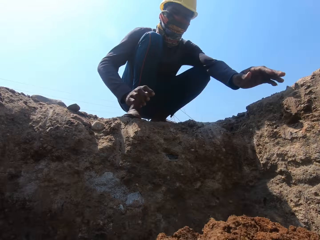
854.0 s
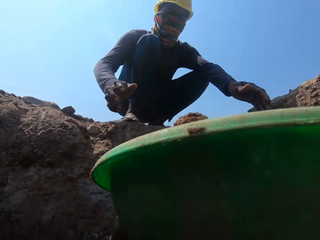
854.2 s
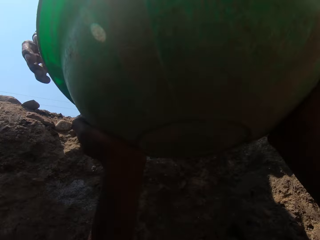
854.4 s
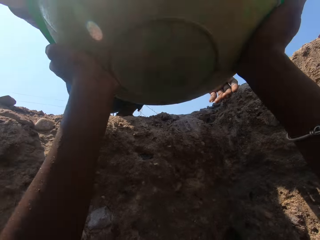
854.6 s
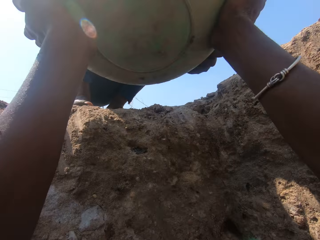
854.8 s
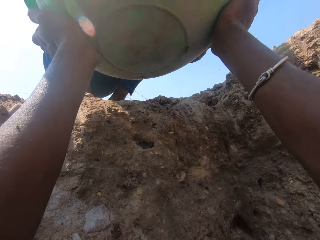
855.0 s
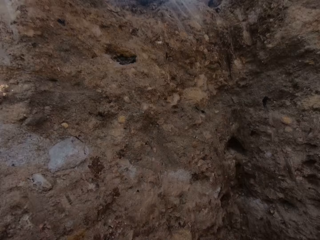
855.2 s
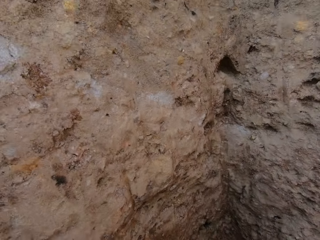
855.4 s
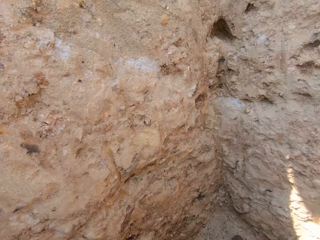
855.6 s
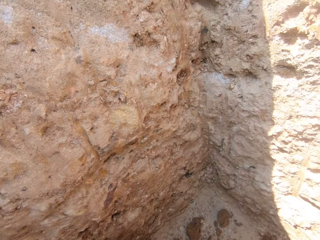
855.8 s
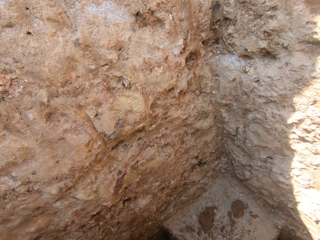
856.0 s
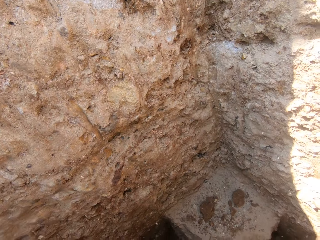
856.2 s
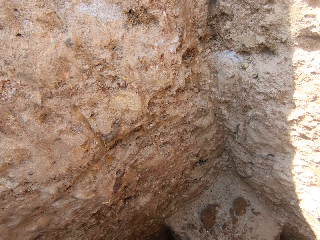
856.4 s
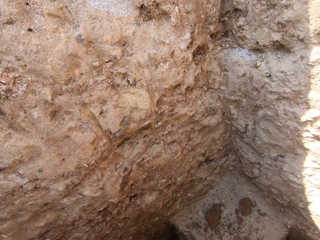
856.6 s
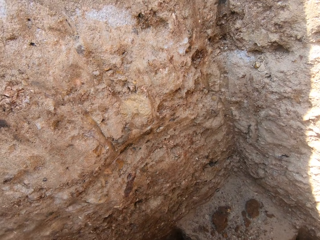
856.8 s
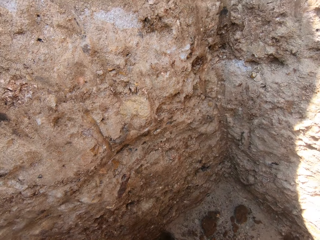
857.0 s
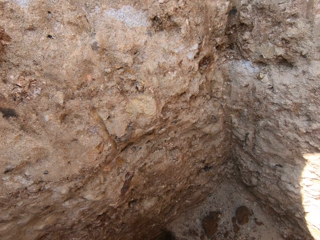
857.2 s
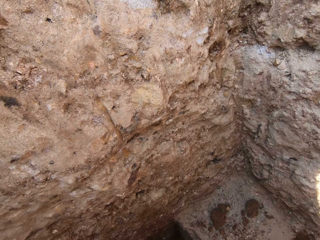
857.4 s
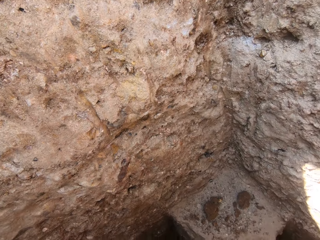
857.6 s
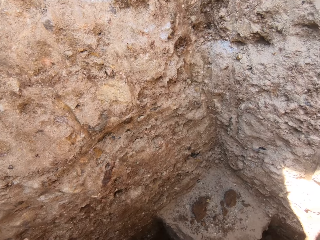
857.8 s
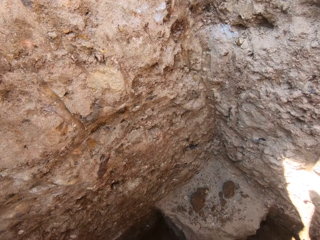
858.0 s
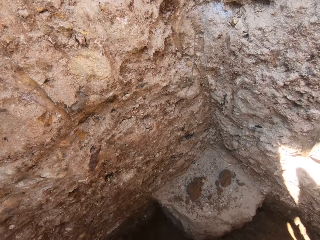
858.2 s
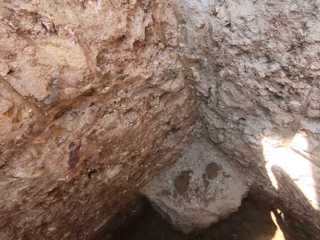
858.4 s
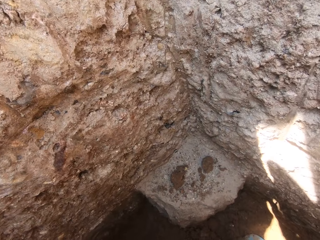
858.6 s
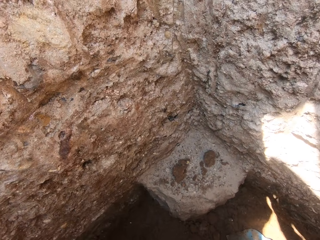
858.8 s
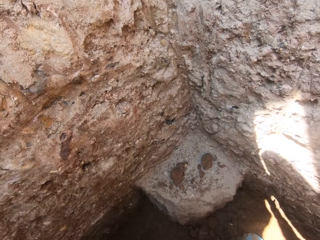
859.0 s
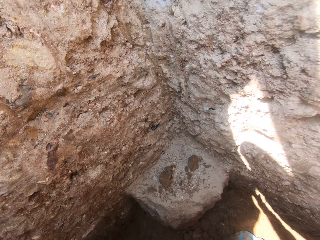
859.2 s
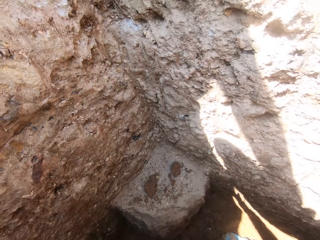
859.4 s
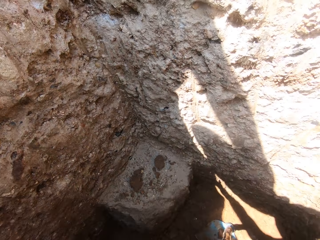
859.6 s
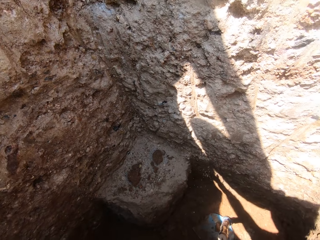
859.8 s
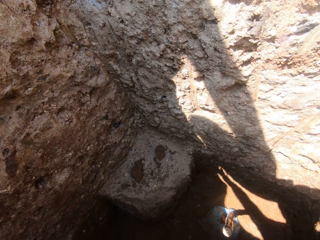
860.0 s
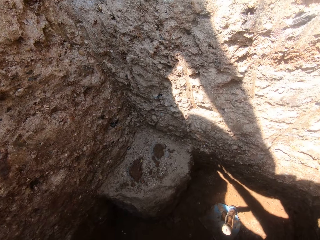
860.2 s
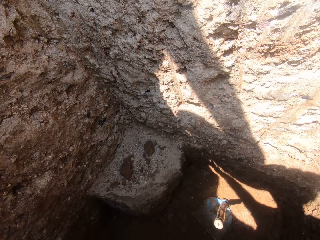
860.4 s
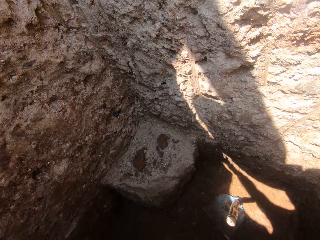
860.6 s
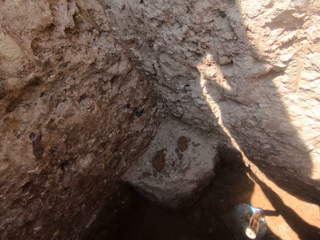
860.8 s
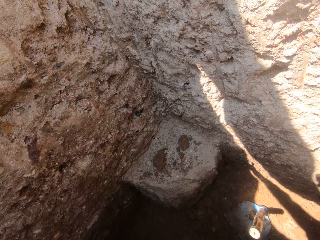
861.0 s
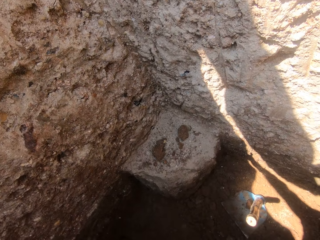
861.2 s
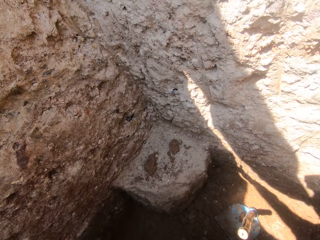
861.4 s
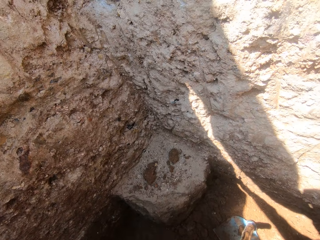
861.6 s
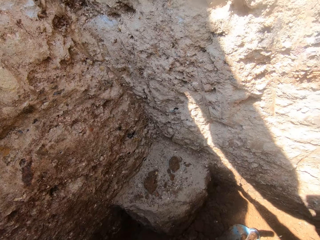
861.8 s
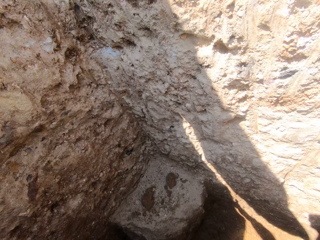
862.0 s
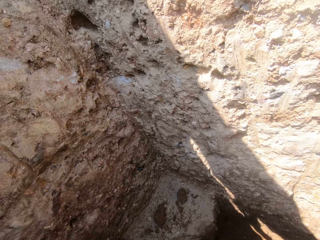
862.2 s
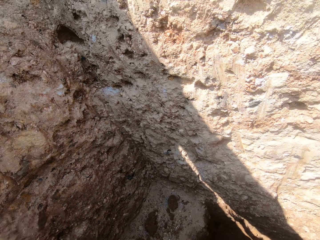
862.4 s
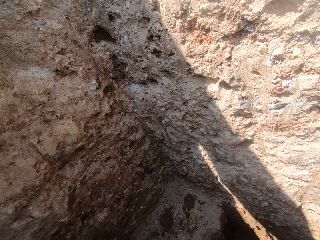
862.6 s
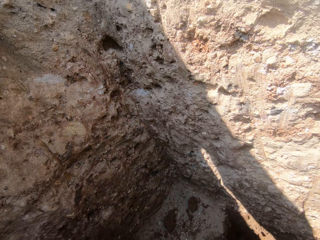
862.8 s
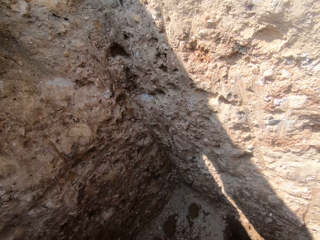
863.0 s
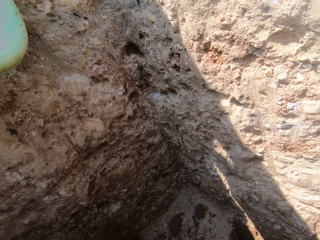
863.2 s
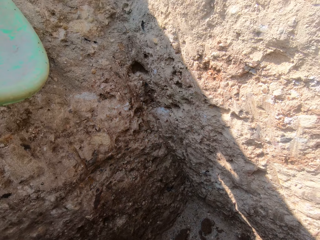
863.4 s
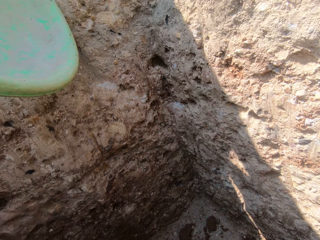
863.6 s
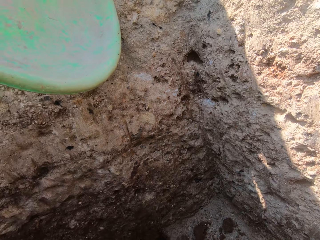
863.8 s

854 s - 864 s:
The camera wearer holds a basin with sand. A person raises a hand. The camera wearer gives the person the basin of sand. They look around the hole. They look down.

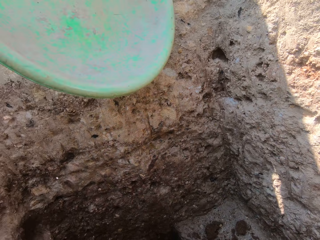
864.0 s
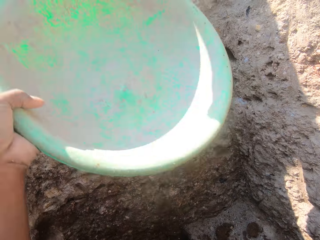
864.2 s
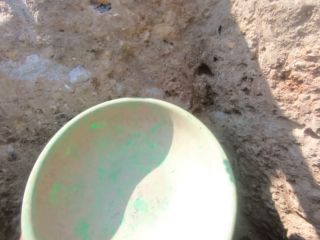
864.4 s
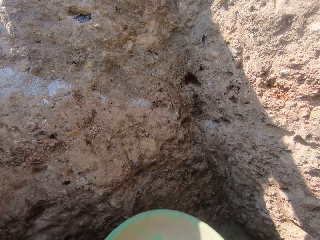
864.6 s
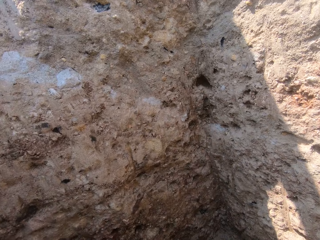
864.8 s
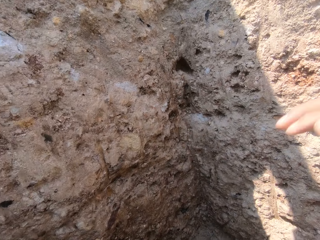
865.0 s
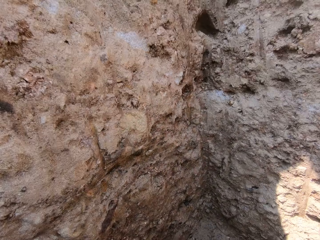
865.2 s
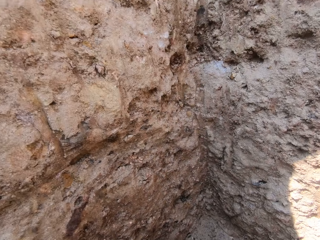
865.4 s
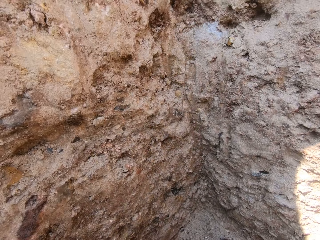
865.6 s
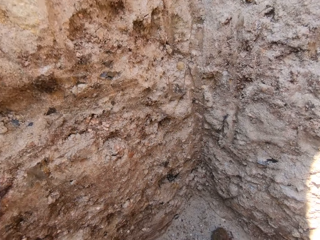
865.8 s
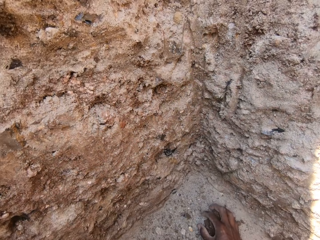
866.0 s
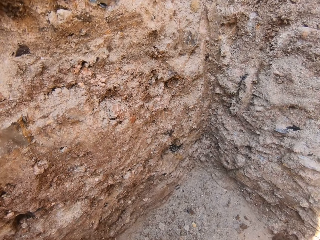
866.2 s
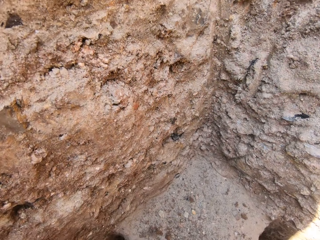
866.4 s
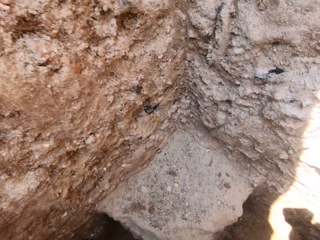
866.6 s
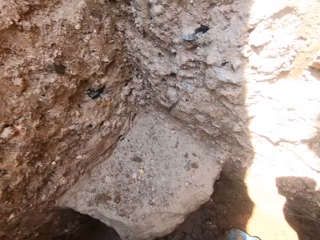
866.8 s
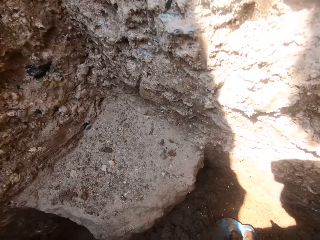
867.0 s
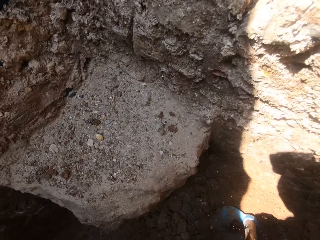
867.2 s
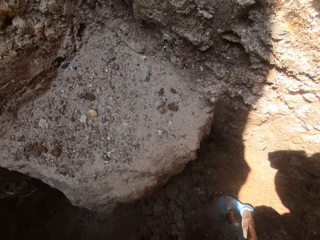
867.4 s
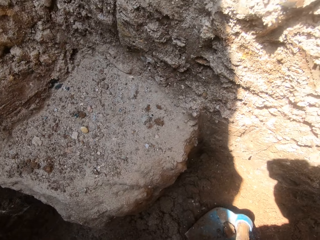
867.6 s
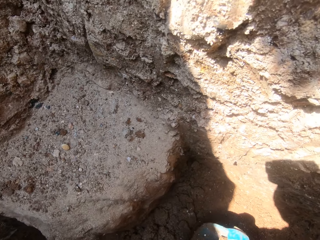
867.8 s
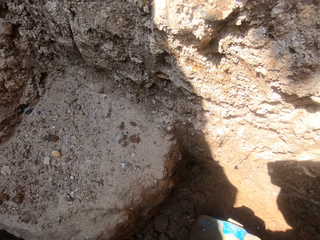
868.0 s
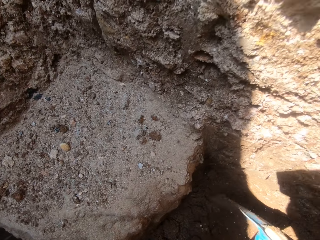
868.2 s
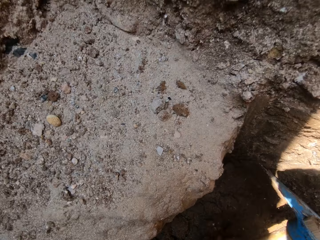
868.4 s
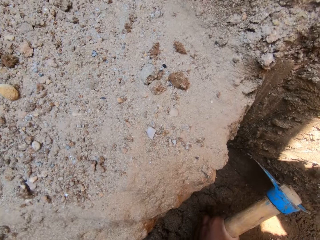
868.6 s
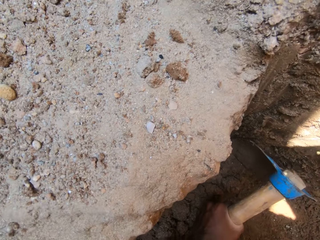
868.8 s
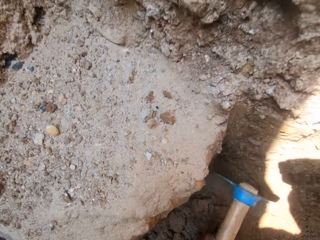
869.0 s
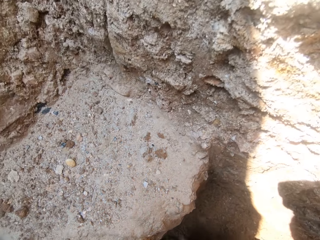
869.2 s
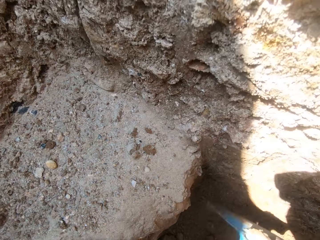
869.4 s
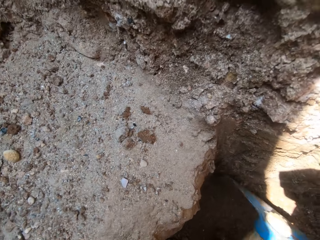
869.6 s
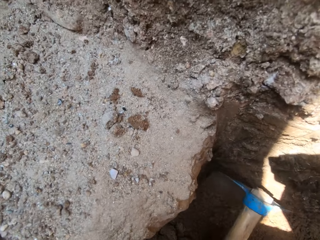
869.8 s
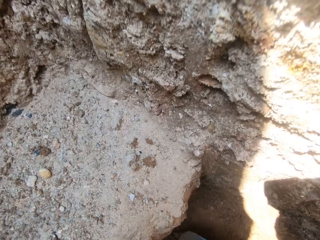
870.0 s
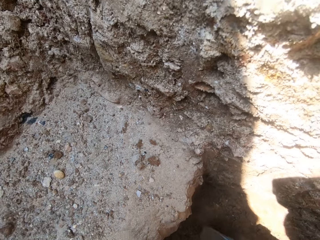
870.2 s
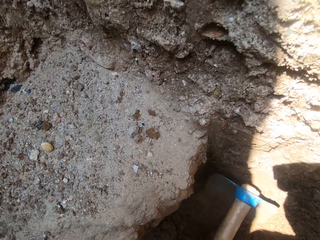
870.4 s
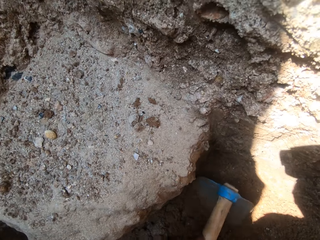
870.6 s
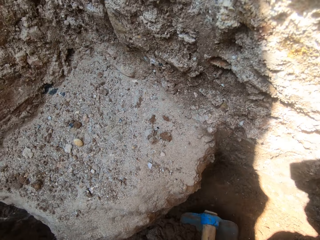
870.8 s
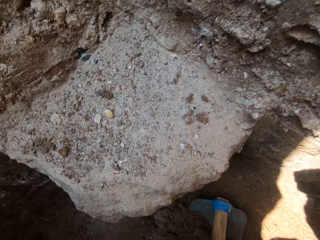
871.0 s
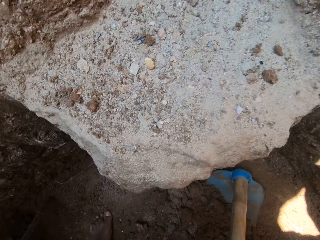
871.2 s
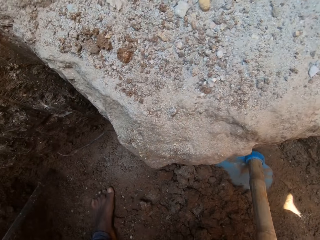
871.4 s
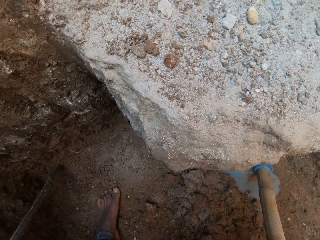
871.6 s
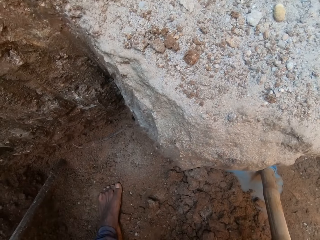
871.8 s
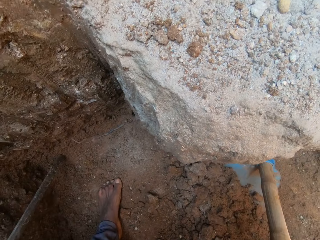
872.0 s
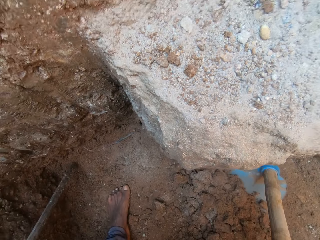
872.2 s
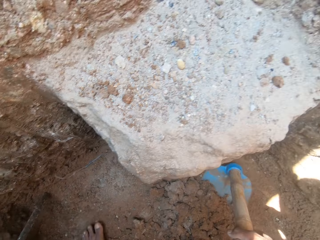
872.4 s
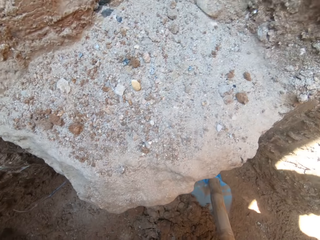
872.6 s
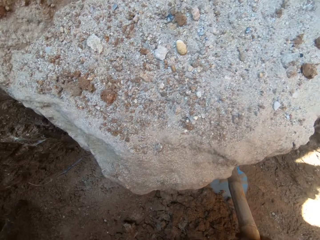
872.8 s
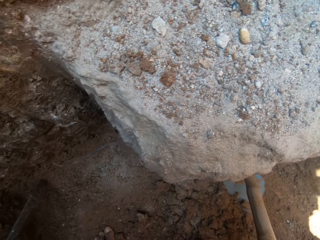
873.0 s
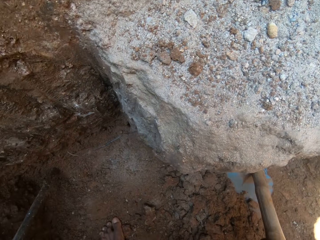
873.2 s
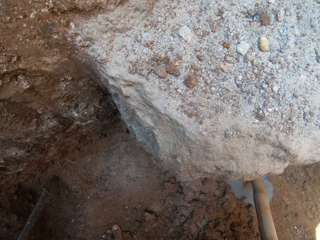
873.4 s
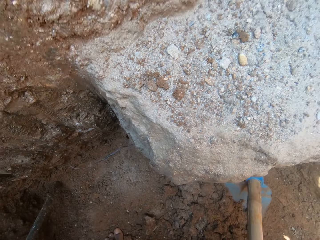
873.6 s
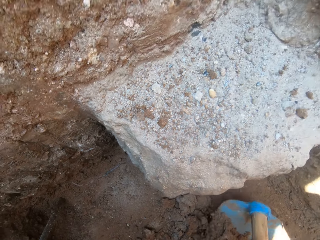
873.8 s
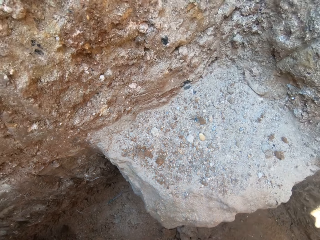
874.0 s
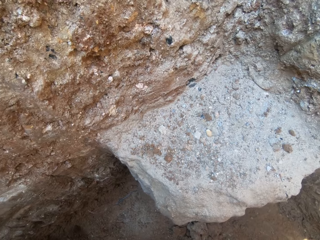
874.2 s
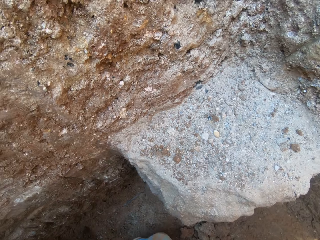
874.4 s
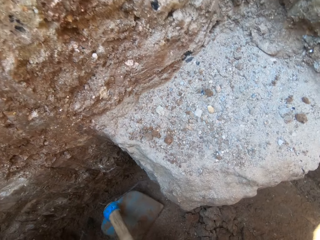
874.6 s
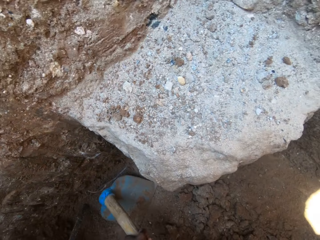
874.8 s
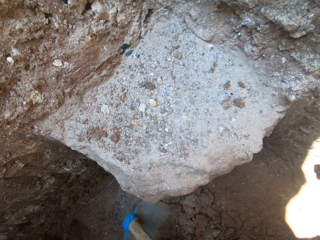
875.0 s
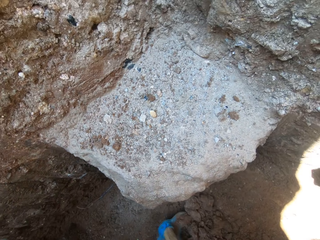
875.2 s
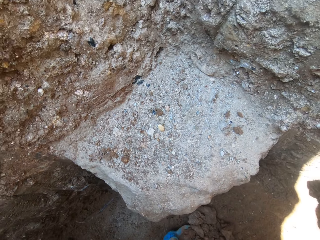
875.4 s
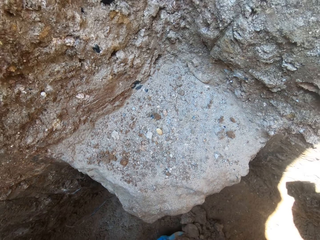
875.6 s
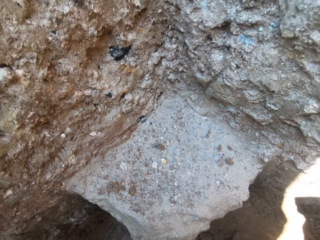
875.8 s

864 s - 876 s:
The camera wearer holds a basin. They take the basin from a man. They lower the basin in the hole. They bend in the hole. They hold the hoe. They dig in the hole with the hoe. They collect sand in the hole with the hoe.
